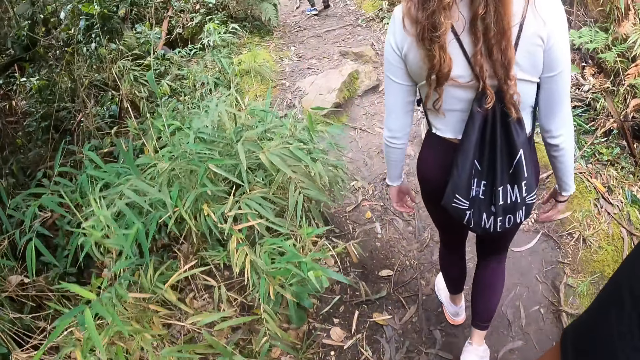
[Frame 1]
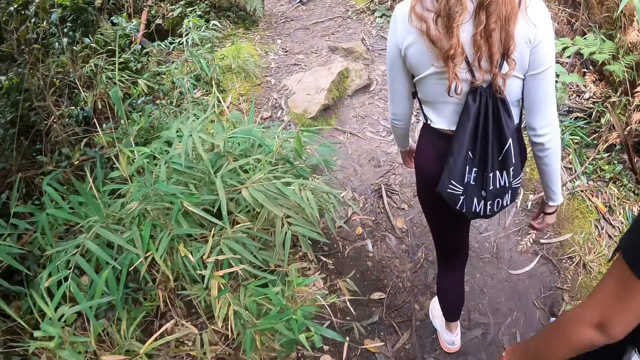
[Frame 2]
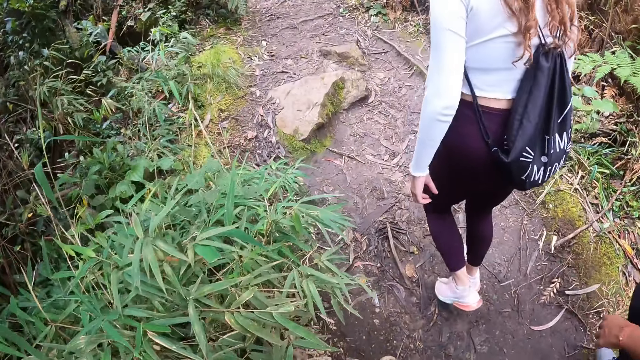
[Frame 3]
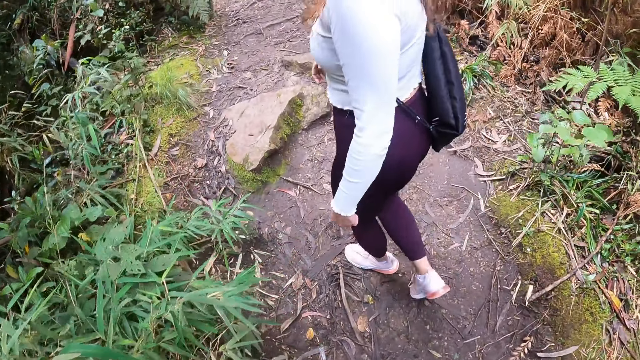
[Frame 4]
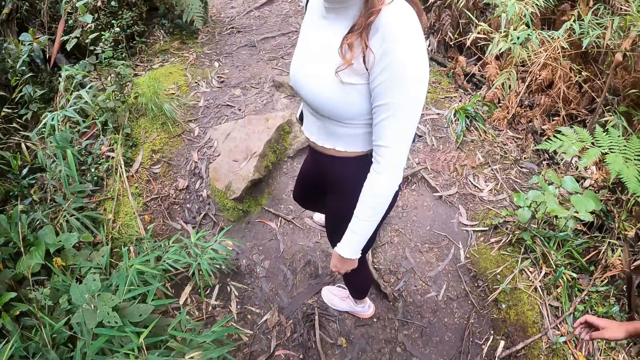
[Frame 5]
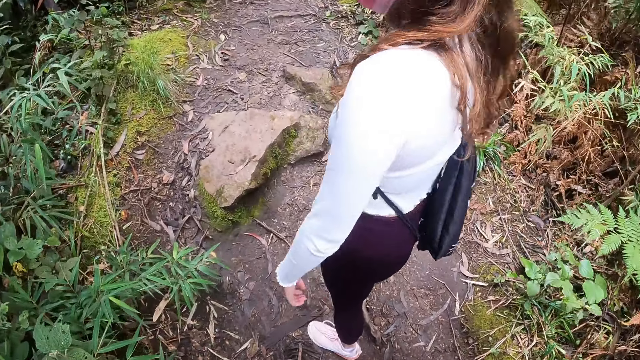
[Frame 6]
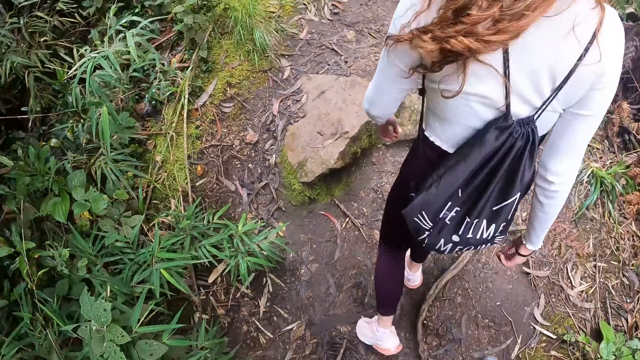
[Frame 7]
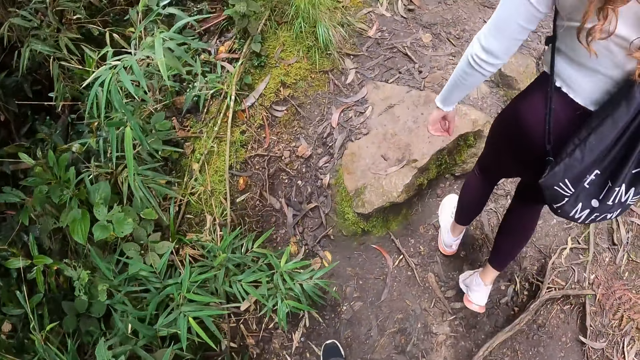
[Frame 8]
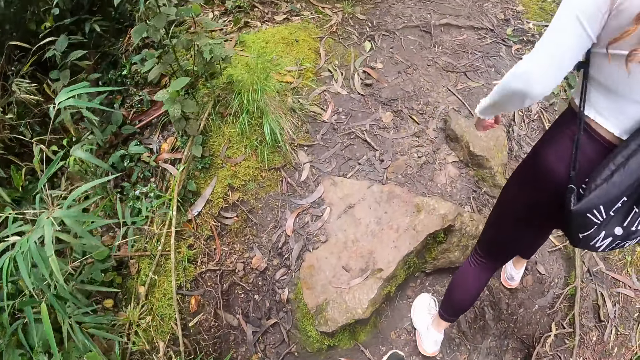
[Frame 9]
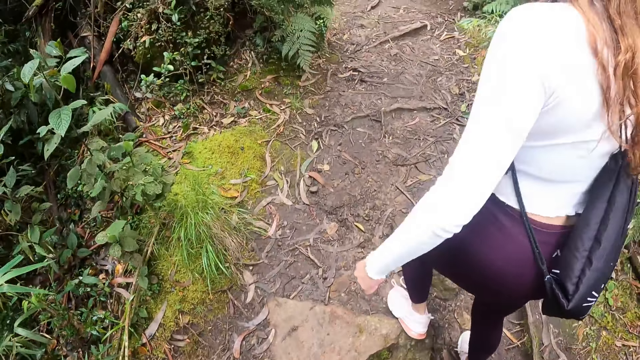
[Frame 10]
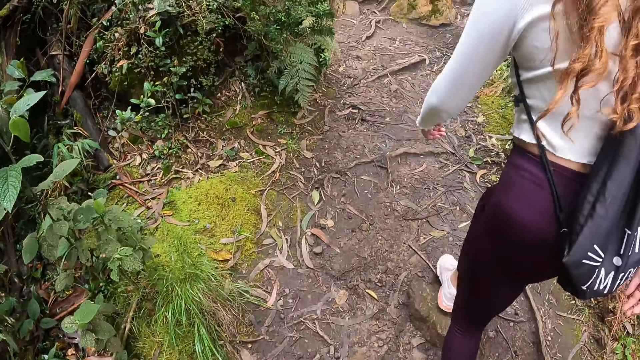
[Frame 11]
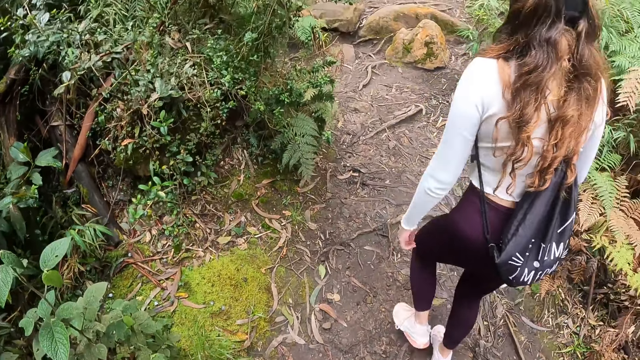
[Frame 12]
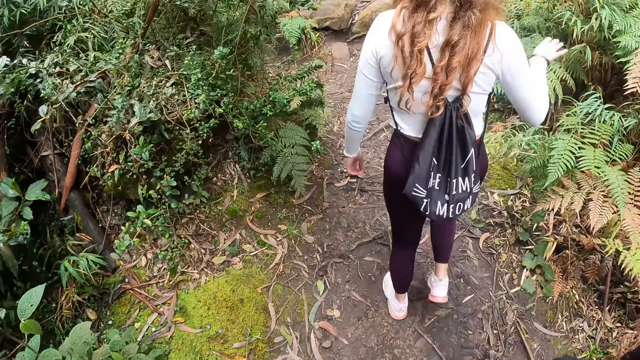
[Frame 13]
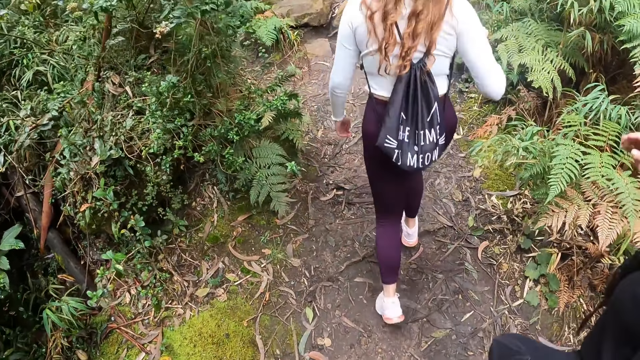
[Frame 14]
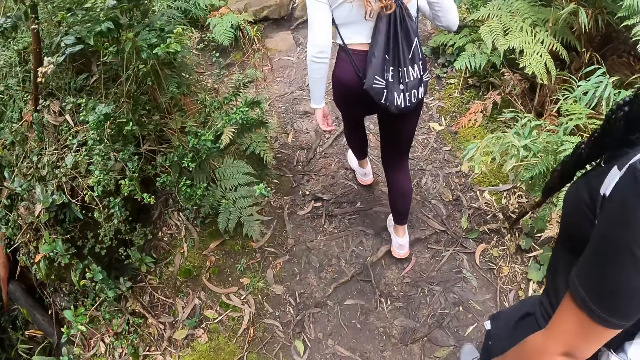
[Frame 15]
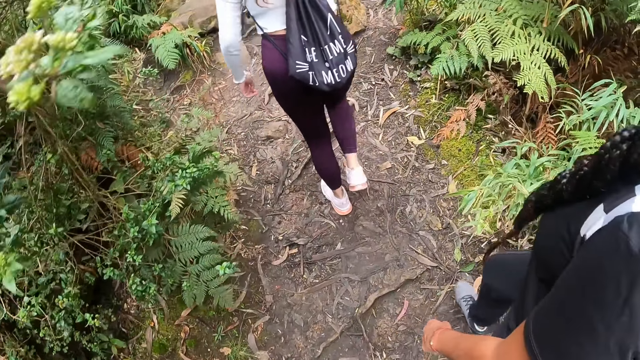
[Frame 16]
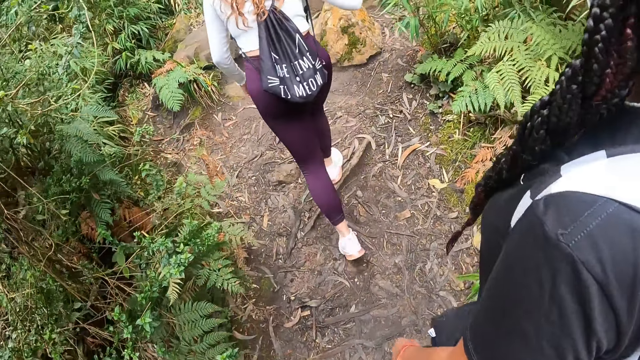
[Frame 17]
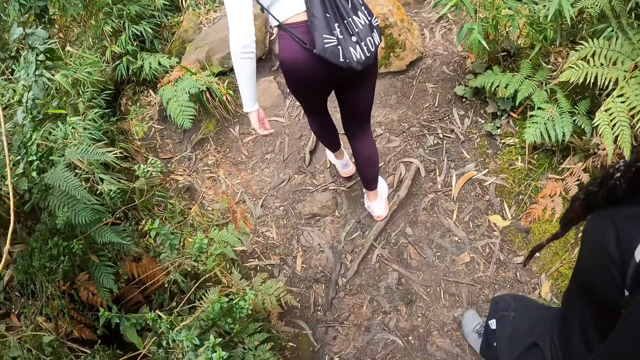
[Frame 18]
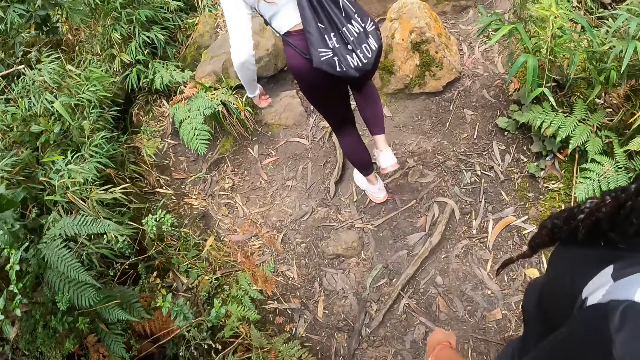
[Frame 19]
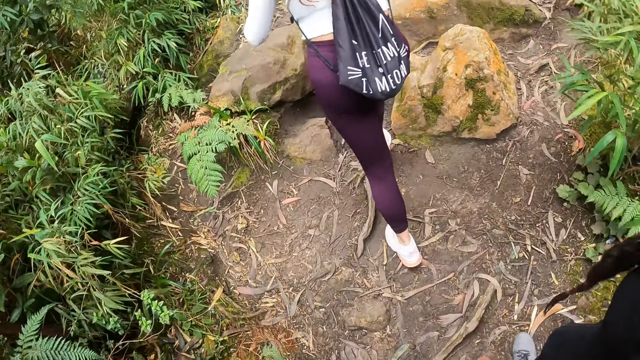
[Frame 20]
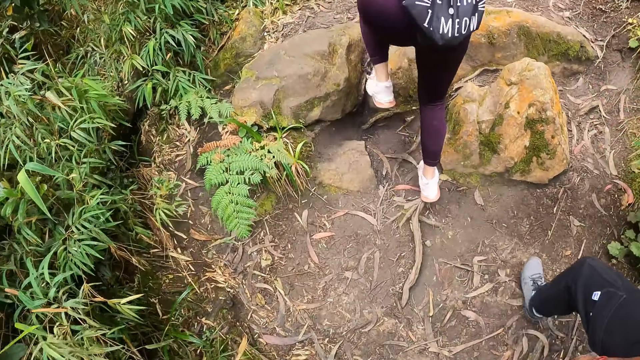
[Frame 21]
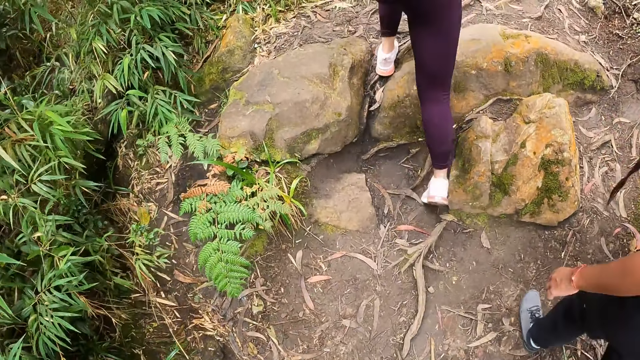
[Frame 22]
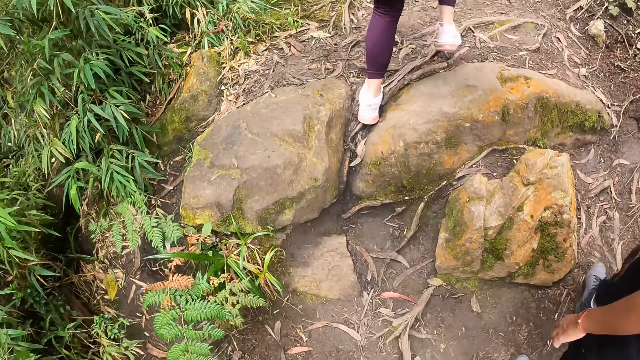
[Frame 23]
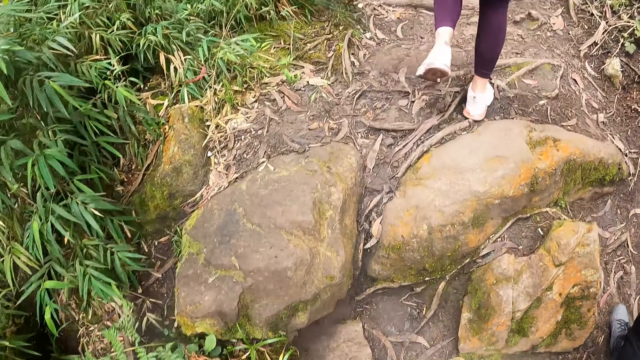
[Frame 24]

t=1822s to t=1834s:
A man hikes on the hill. A woman hikes on the hill. Another woman looks around, hikes on the hill and uses gestures. The first woman hikes on the hill.

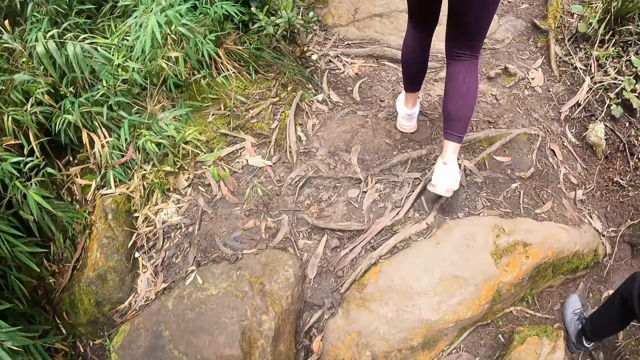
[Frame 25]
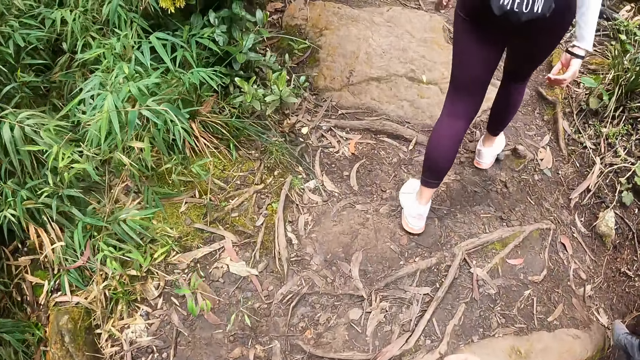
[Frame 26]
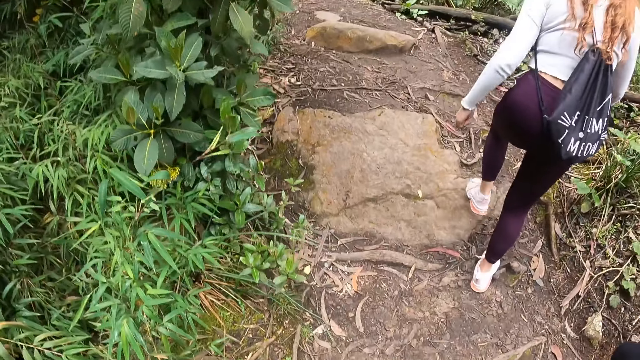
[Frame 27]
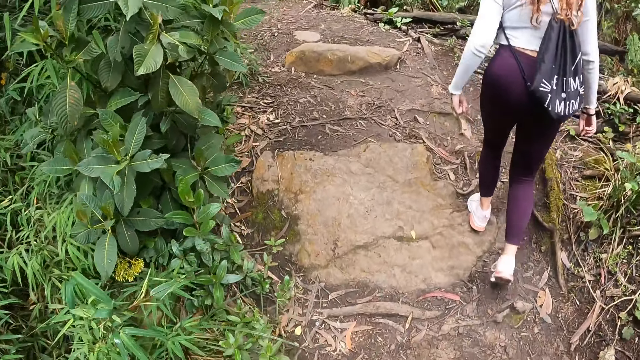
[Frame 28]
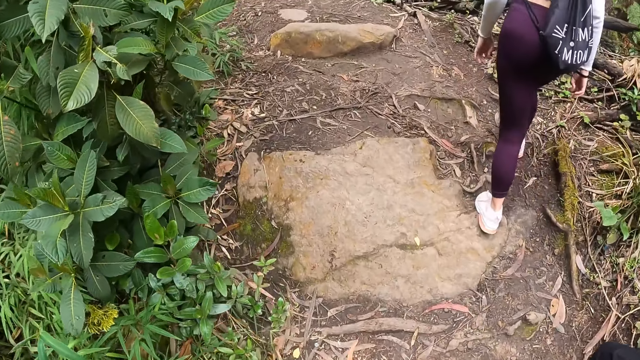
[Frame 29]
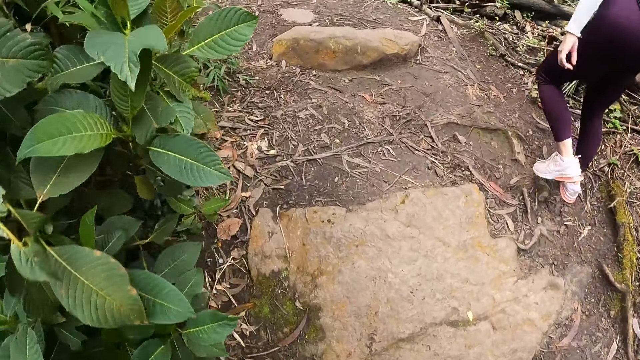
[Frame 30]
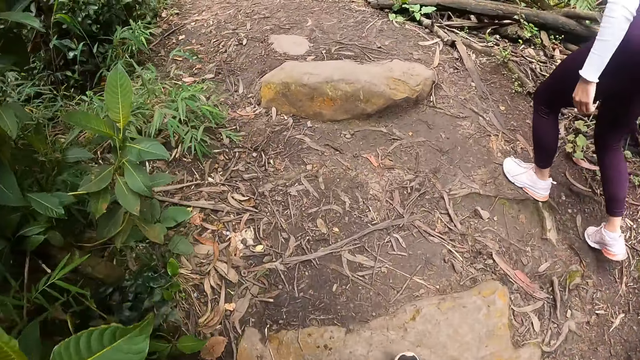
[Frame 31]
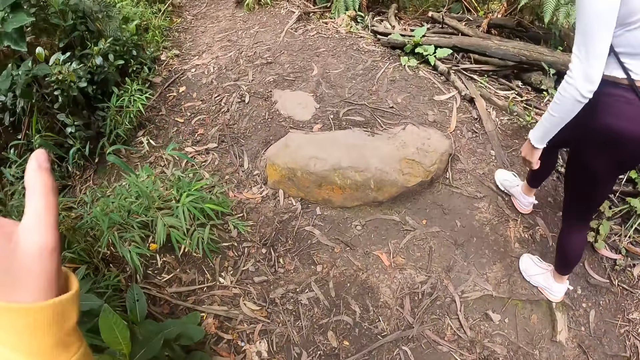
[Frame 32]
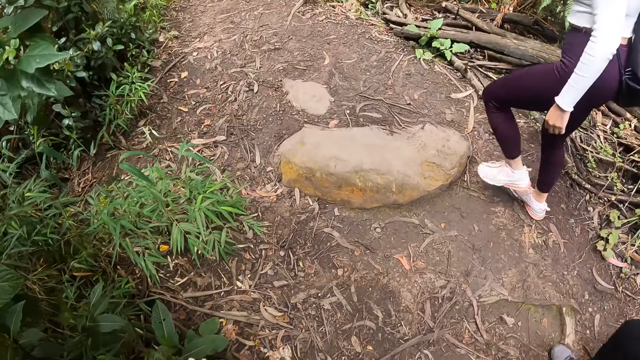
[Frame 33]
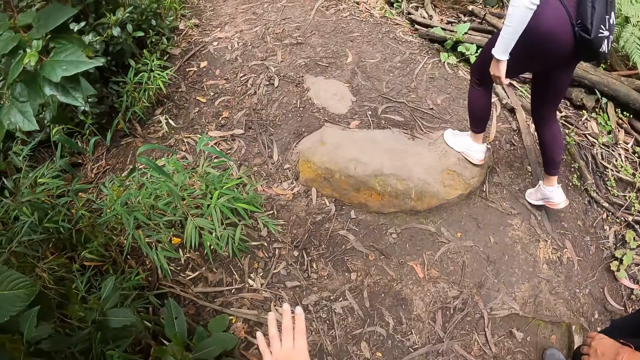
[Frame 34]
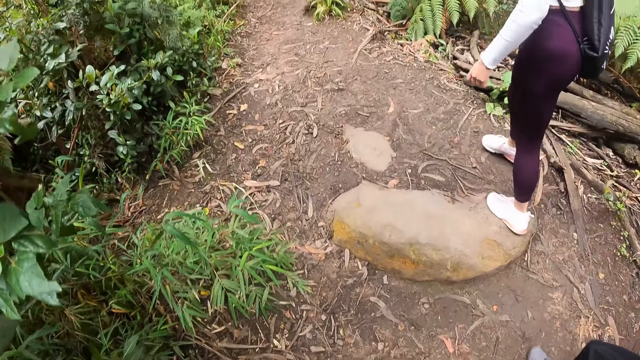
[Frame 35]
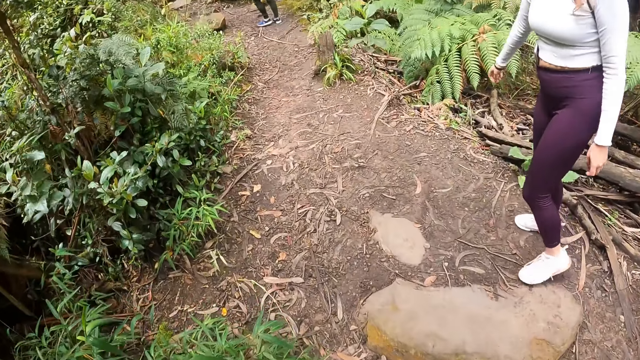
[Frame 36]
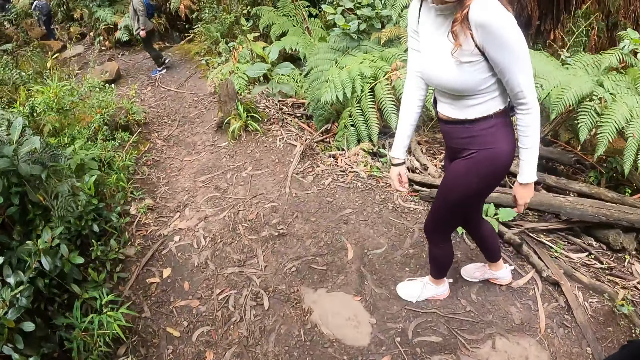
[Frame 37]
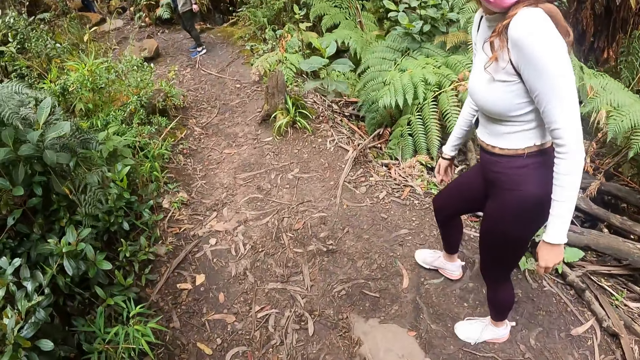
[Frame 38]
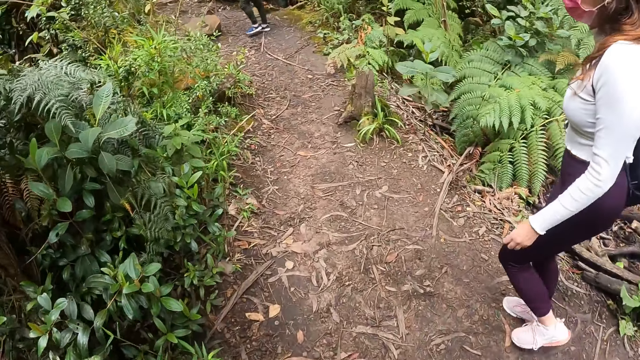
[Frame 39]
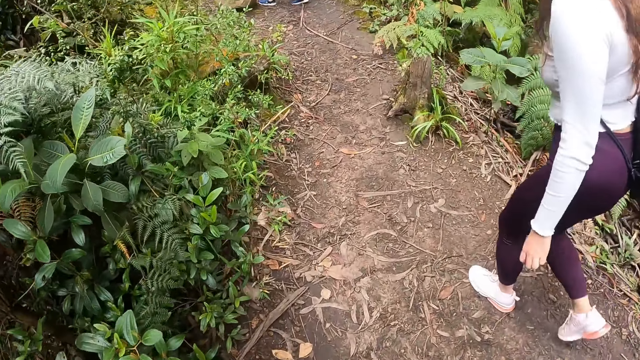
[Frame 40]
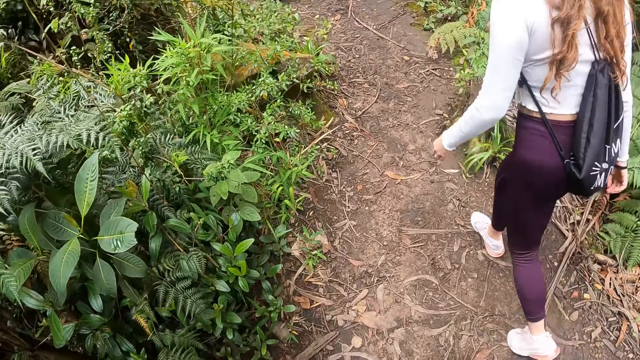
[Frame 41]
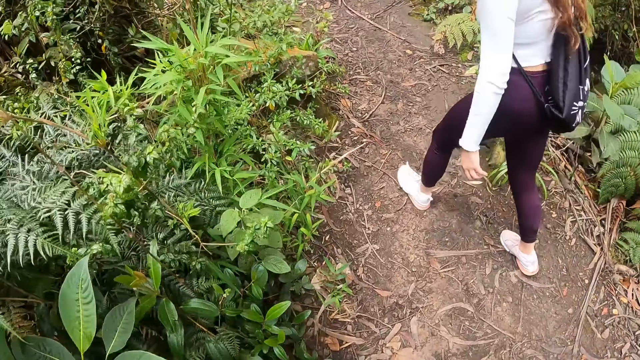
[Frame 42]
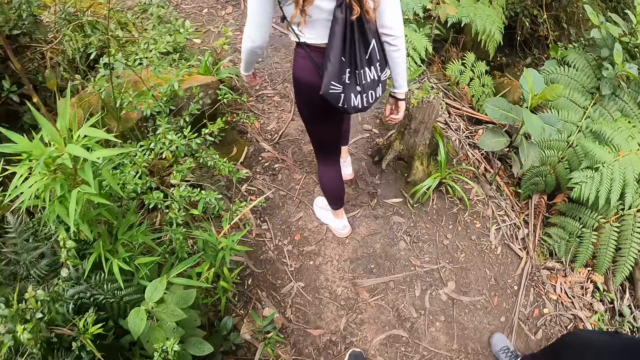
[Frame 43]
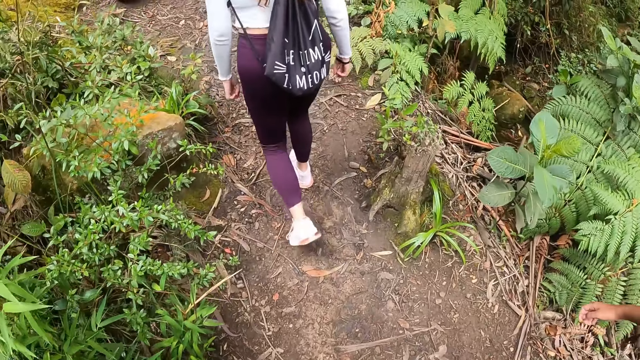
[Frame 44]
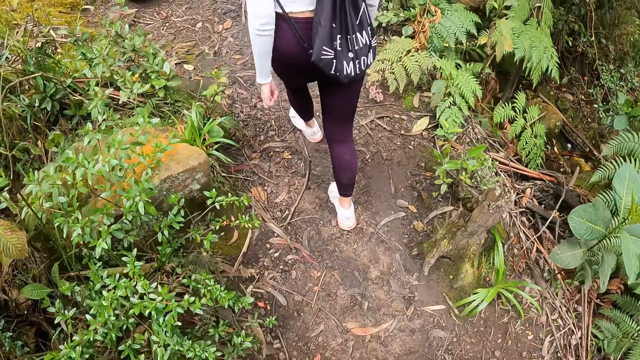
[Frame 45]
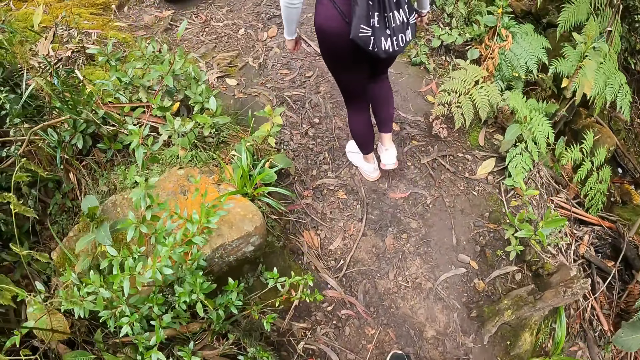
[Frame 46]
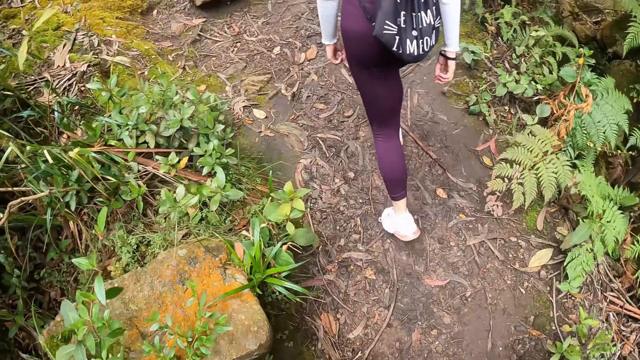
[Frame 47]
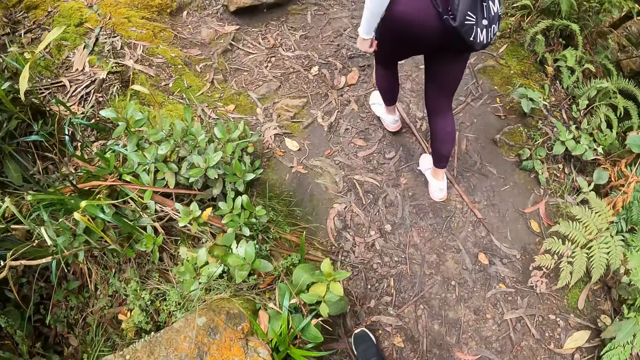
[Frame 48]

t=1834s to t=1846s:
A woman walks close to the camera wearer. A man turns around. The woman hikes on the hill. The man hikes on the hill. The woman walks close to the camera wearer.
